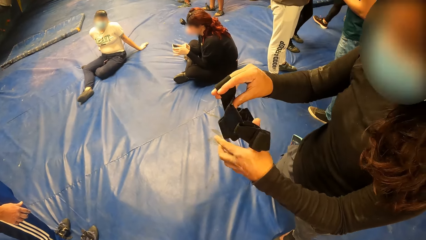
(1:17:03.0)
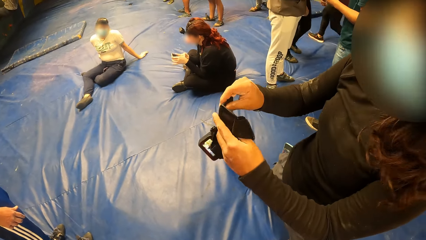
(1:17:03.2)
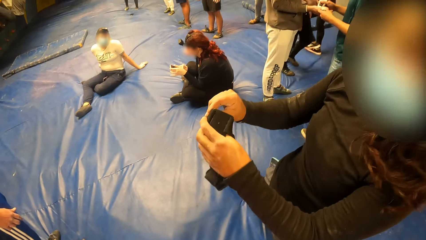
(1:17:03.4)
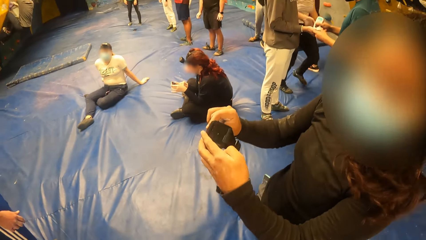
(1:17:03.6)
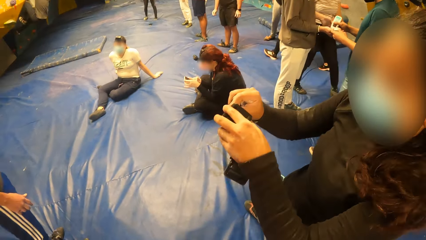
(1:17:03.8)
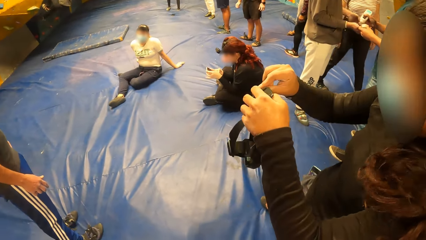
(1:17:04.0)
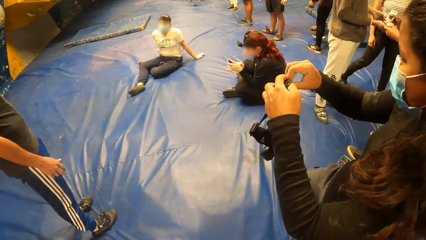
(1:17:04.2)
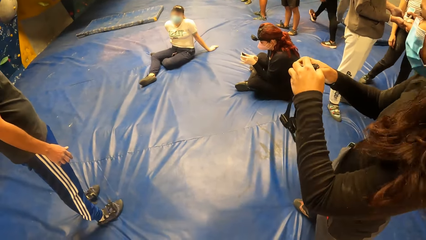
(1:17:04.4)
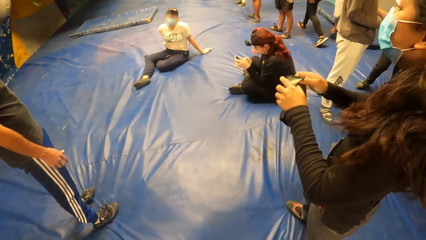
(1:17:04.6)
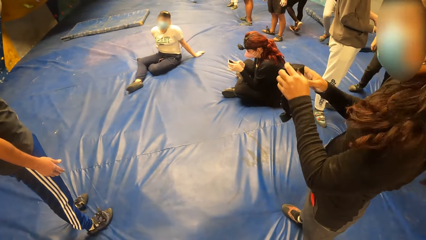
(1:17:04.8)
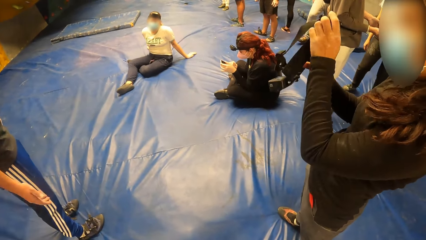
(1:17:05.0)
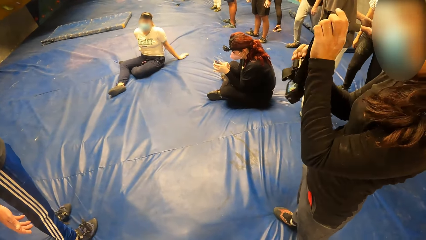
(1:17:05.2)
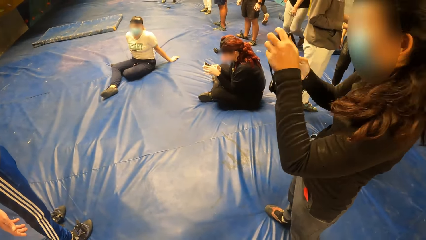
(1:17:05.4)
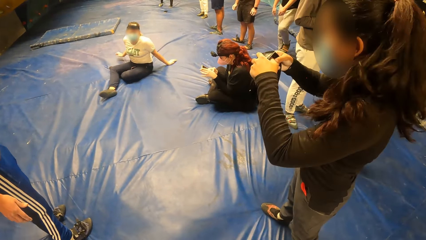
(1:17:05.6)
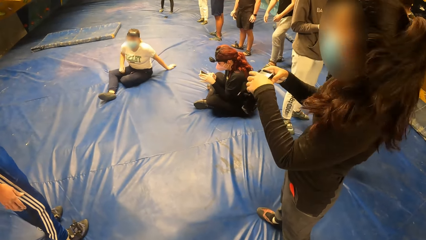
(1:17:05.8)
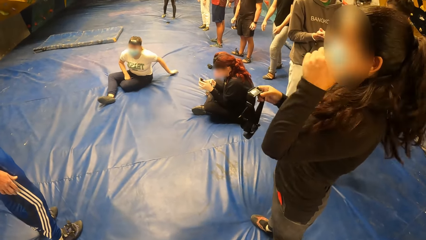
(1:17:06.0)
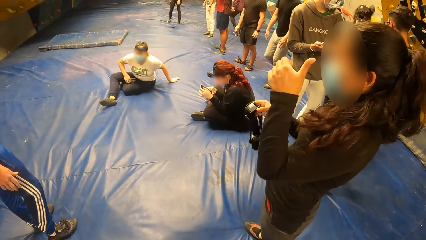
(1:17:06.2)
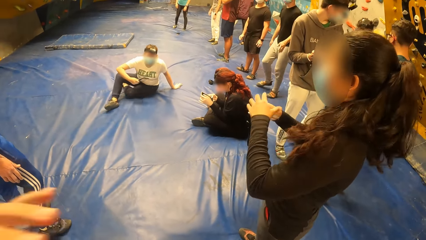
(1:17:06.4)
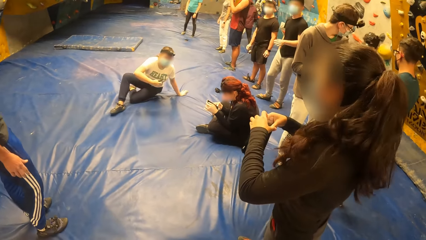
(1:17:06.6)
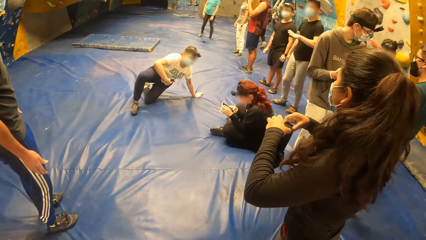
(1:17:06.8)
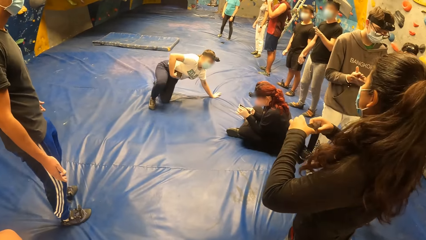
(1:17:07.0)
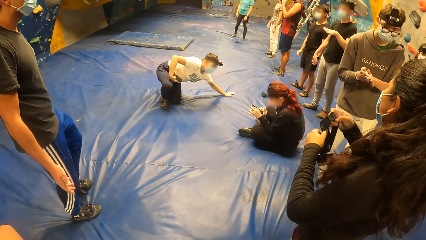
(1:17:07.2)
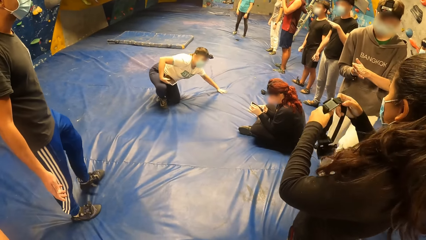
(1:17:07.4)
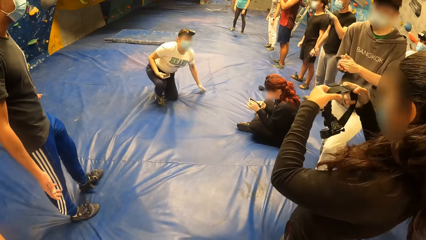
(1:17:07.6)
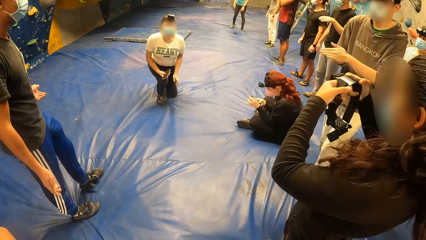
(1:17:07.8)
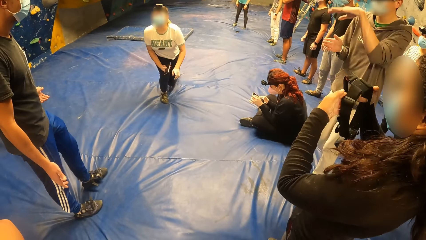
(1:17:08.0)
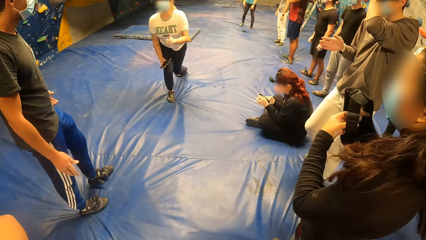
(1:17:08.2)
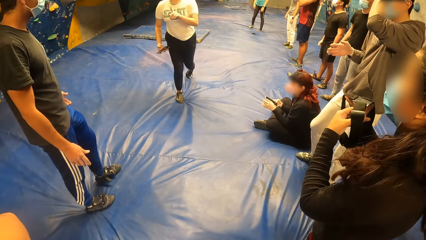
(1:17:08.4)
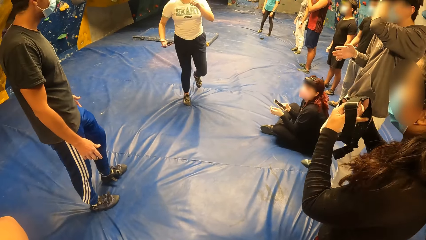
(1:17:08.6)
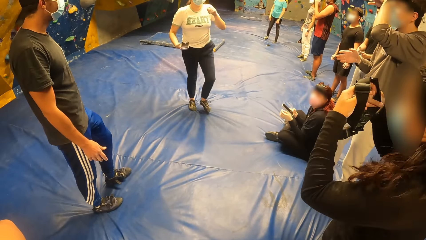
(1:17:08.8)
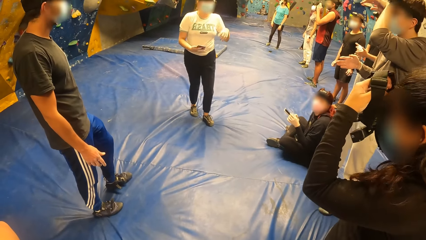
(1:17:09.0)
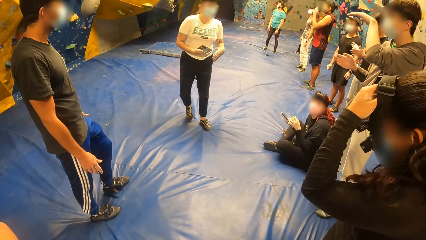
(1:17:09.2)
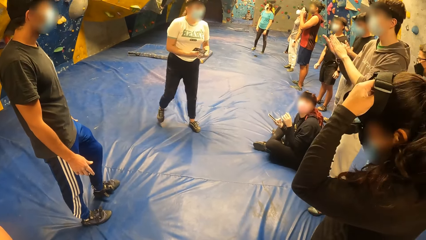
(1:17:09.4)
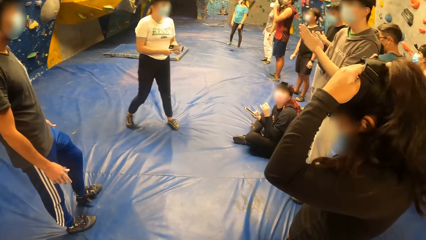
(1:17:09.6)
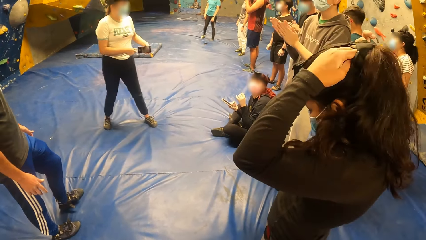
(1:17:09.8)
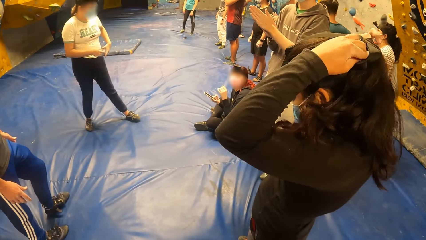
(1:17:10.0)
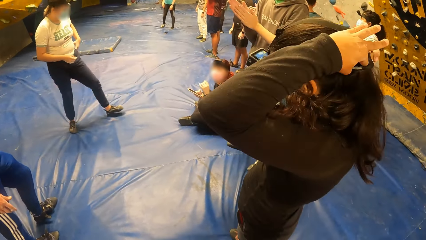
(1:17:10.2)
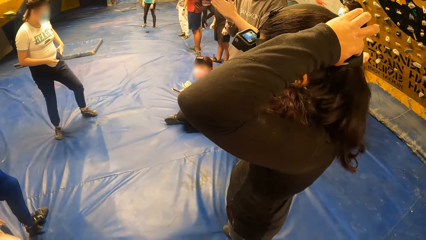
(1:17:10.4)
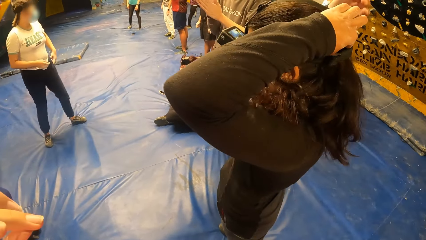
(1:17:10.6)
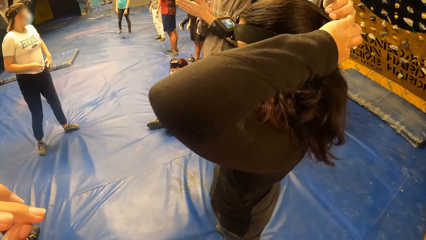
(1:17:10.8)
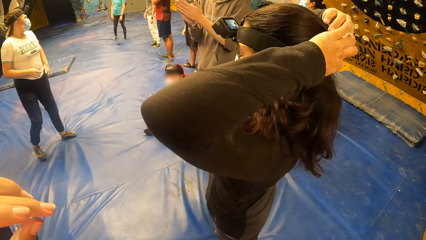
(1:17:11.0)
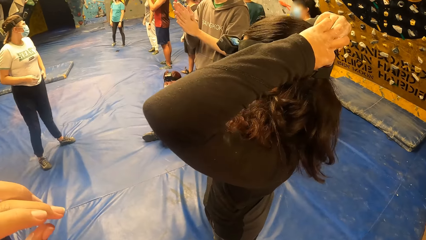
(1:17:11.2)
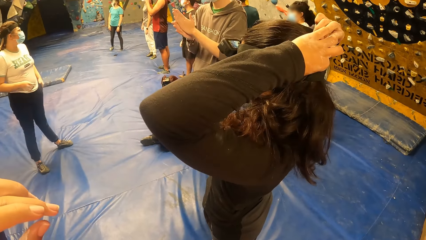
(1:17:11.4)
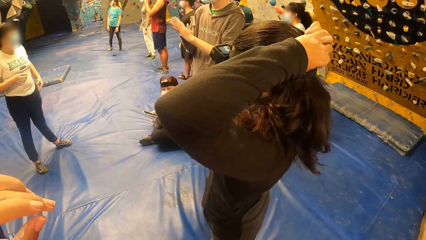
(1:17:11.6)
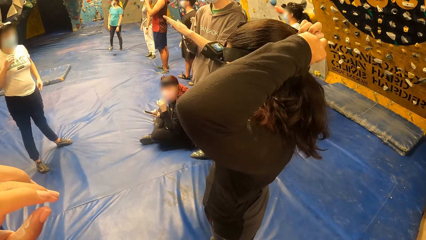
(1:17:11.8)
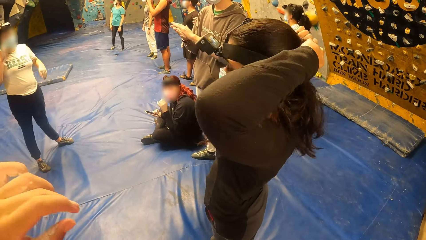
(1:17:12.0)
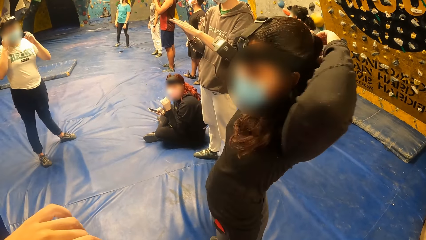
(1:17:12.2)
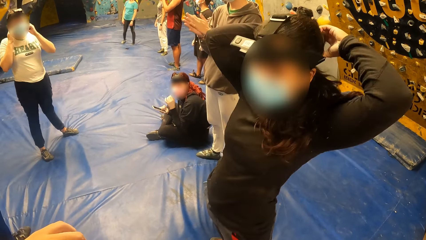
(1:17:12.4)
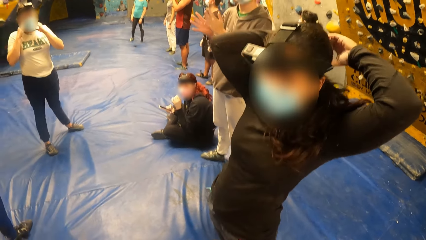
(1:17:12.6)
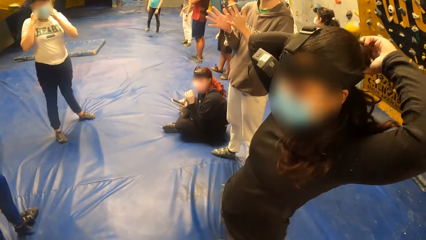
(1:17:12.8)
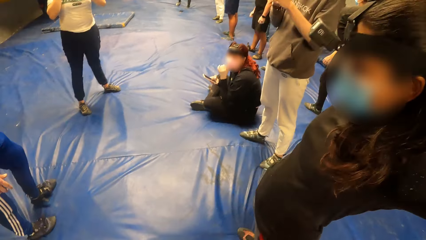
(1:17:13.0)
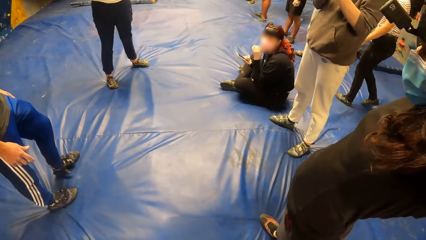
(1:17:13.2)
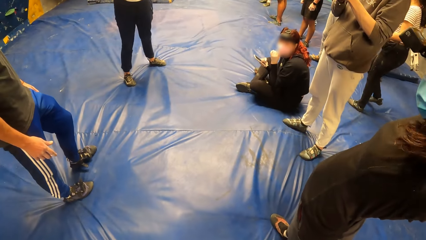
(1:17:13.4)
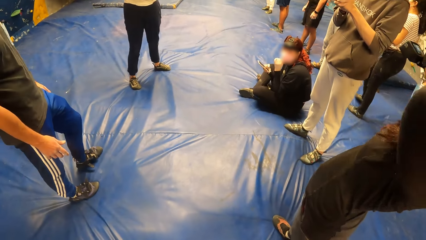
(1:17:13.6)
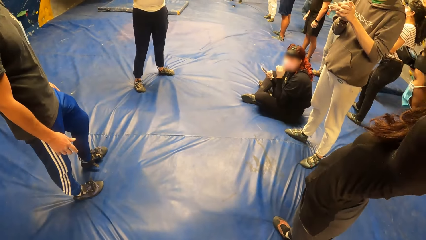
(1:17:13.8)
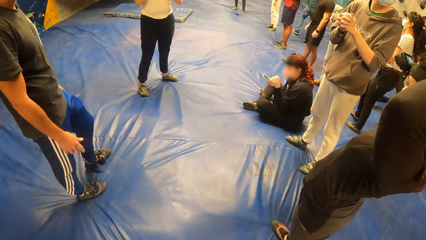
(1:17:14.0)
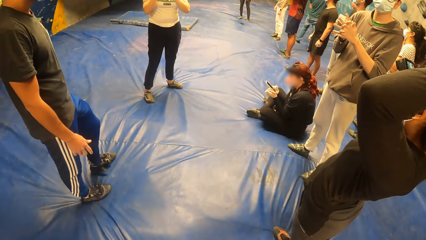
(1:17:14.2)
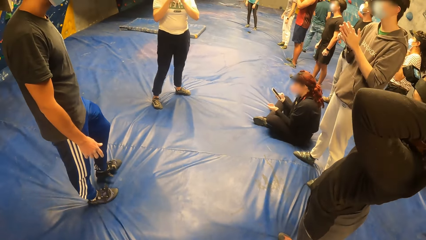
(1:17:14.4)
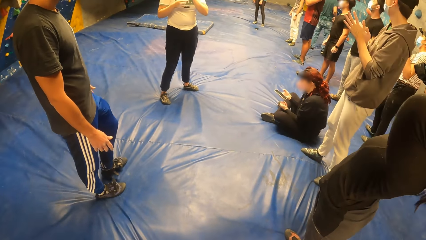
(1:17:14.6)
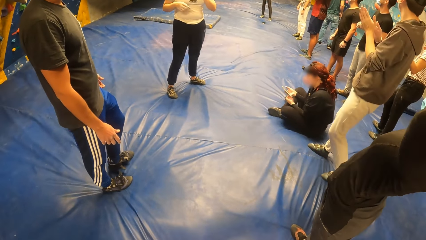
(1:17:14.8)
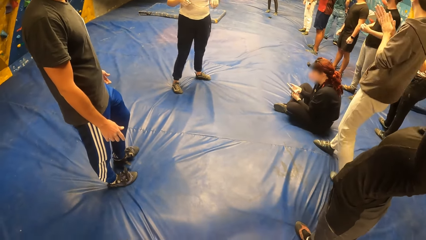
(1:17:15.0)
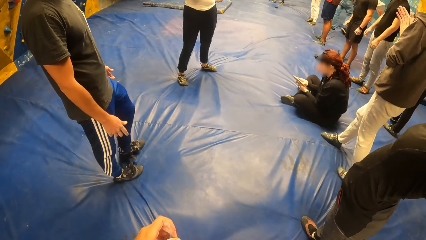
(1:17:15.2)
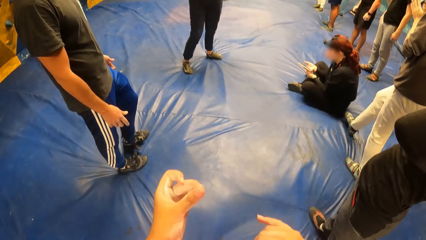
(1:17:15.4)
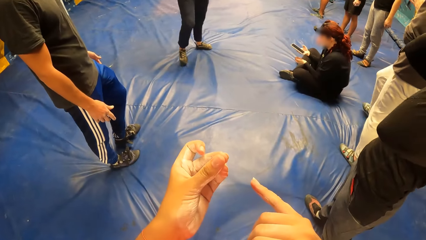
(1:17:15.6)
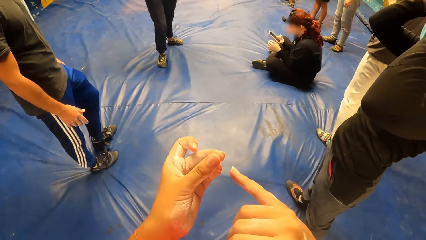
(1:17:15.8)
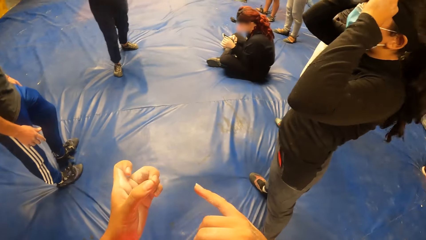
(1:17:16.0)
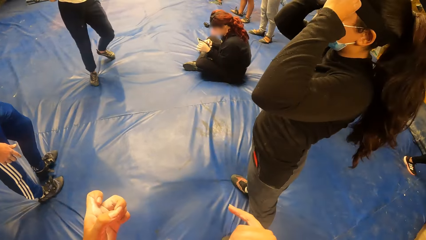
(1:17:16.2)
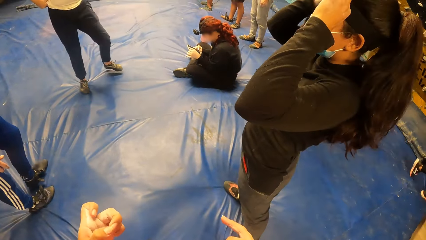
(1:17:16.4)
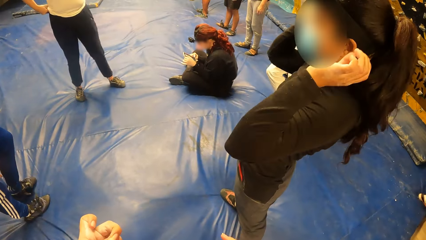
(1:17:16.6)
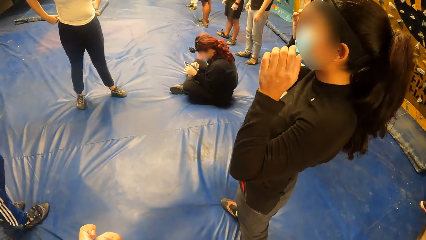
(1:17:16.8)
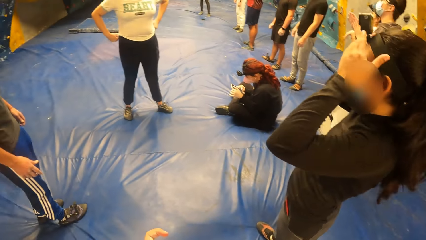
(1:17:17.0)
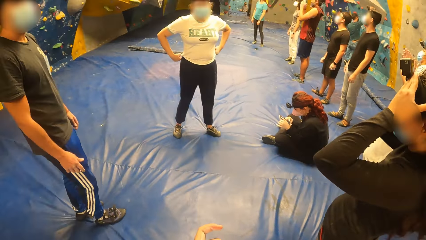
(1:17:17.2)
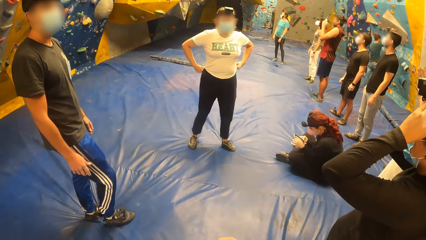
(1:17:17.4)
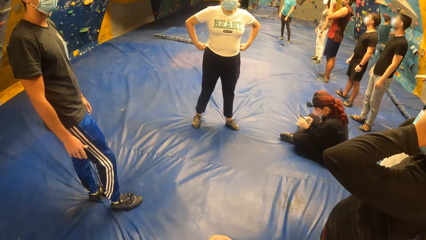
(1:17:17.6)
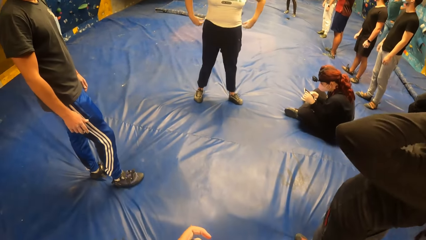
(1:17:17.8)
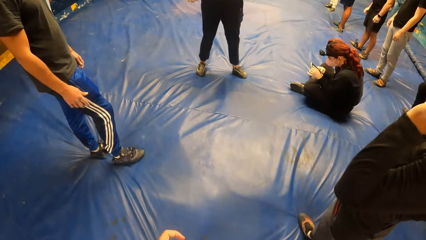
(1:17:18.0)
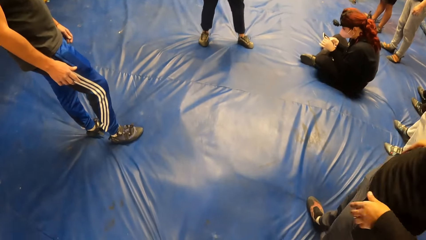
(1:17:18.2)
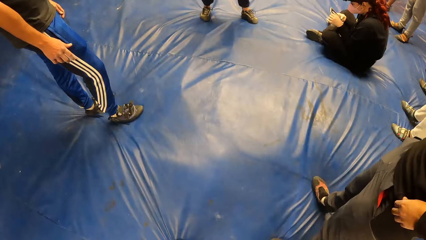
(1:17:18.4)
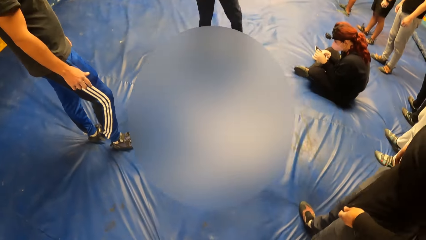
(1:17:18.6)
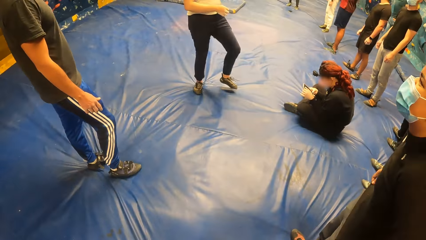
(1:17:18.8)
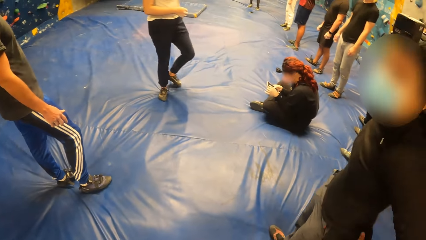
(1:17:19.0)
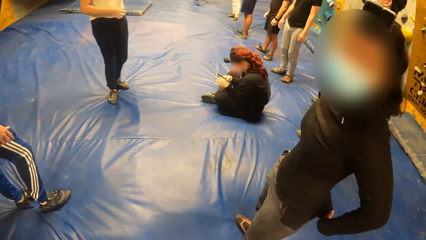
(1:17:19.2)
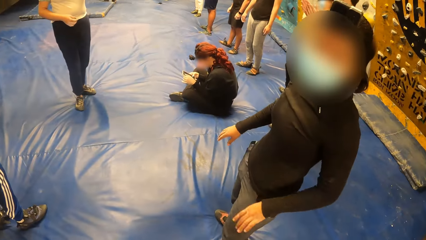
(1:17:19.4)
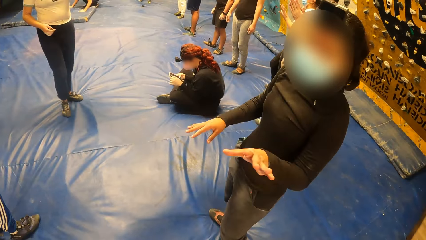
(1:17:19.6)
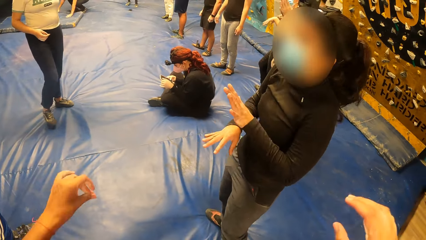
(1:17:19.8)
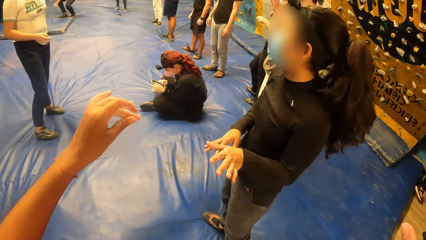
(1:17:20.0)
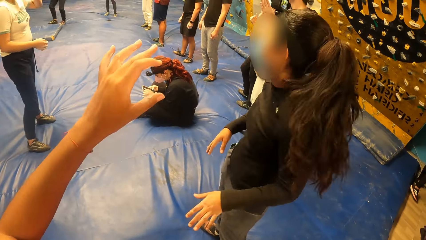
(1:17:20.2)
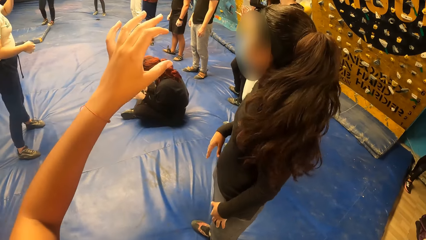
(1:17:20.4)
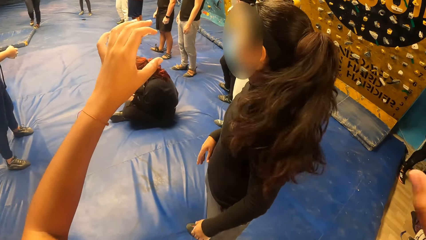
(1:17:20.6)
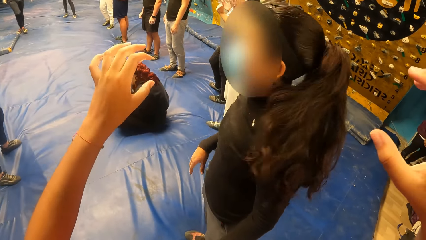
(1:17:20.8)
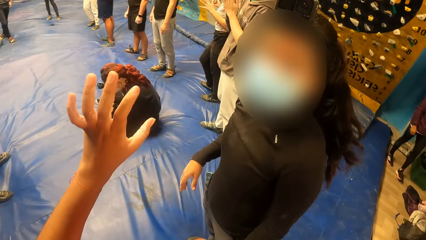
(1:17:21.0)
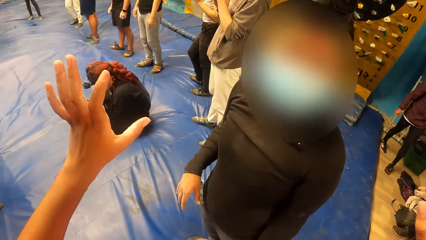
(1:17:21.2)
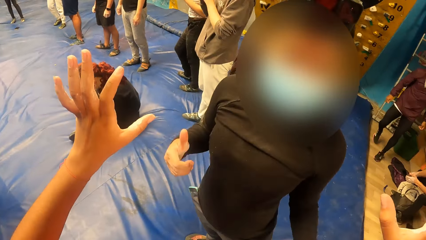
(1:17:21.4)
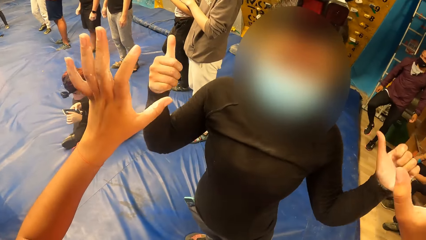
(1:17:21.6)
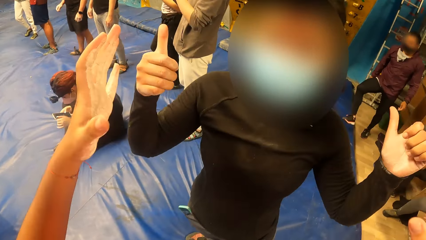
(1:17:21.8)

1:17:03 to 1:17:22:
The camera wearer looks around. A woman wears the camera over her head with both of her hands. The camera wearer stares at the woman. She dialogues with the woman. She stares at her fingers. She looks around. She dialogues with the woman.
